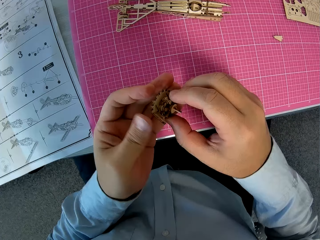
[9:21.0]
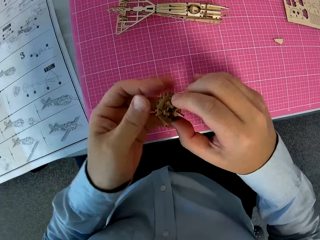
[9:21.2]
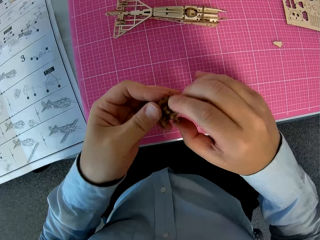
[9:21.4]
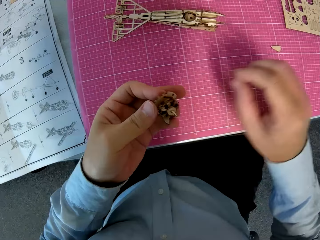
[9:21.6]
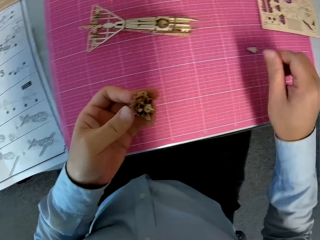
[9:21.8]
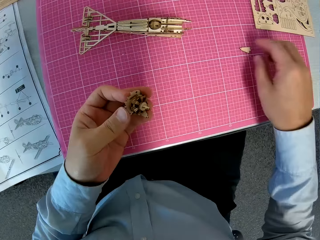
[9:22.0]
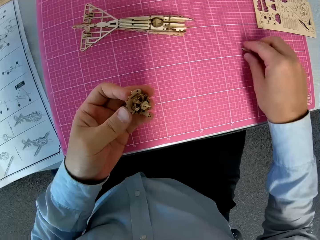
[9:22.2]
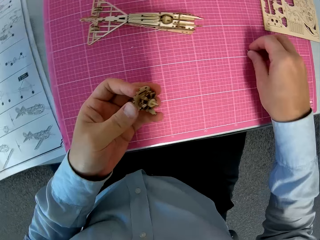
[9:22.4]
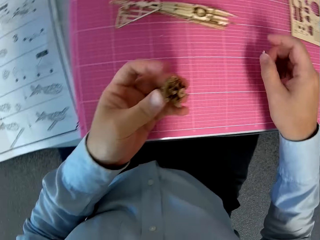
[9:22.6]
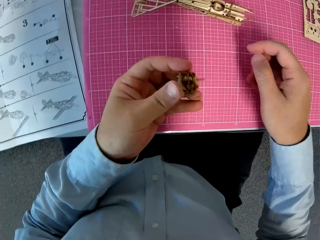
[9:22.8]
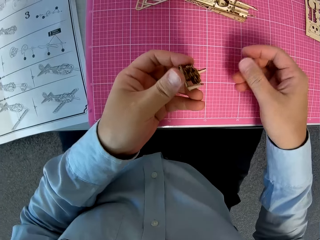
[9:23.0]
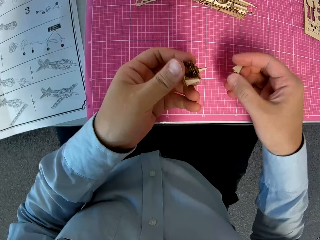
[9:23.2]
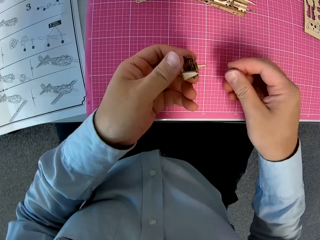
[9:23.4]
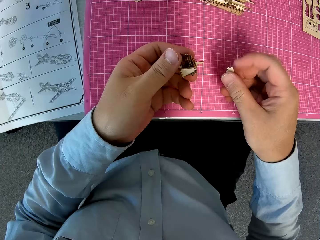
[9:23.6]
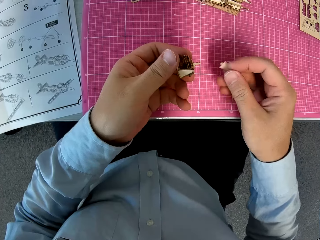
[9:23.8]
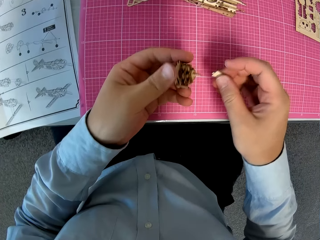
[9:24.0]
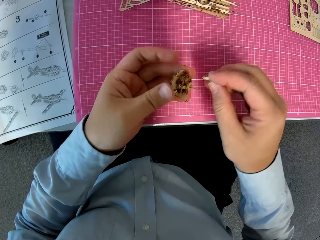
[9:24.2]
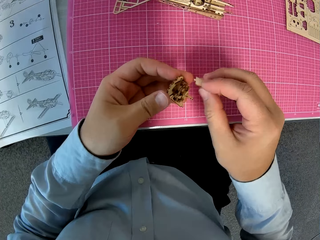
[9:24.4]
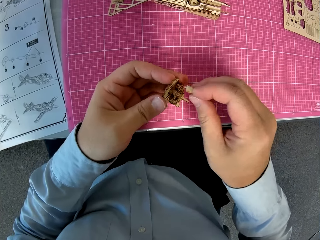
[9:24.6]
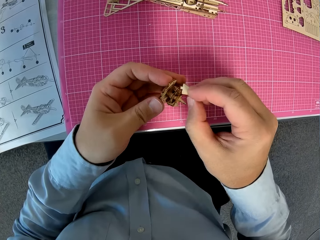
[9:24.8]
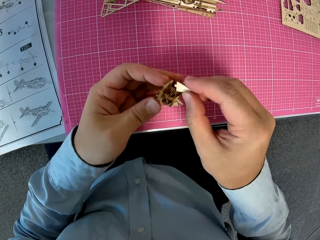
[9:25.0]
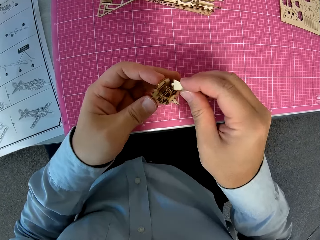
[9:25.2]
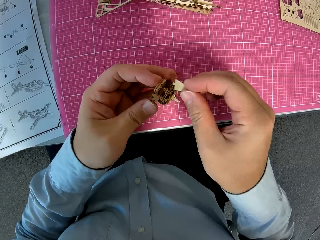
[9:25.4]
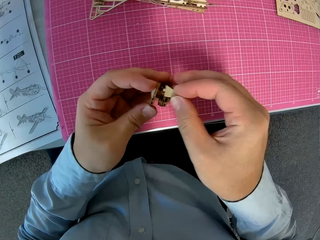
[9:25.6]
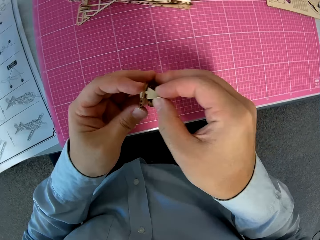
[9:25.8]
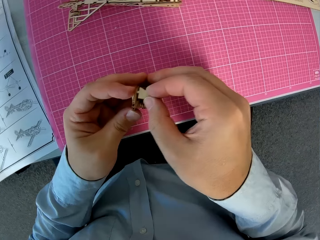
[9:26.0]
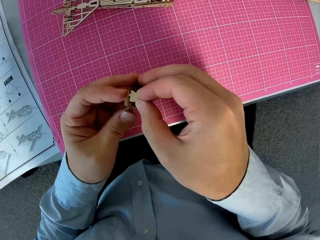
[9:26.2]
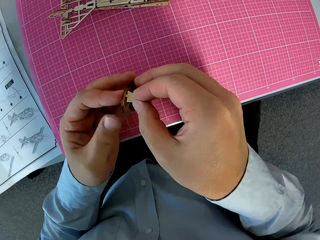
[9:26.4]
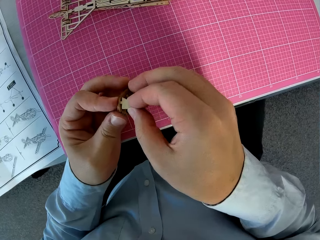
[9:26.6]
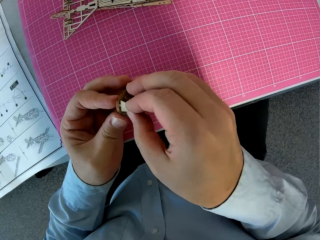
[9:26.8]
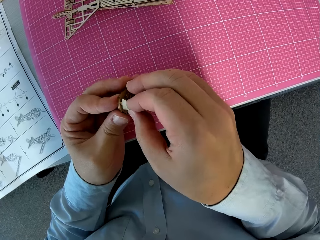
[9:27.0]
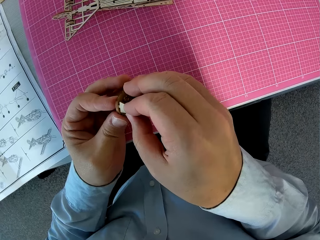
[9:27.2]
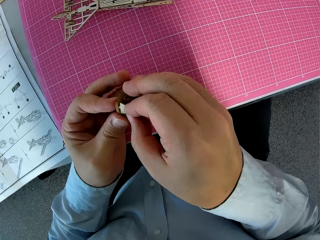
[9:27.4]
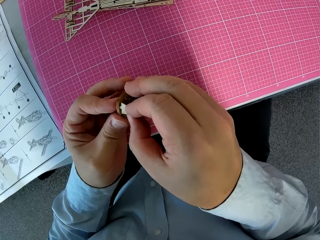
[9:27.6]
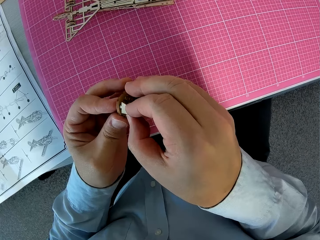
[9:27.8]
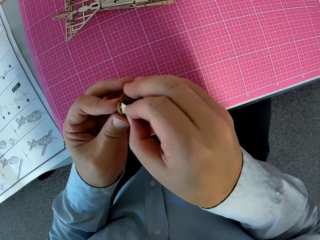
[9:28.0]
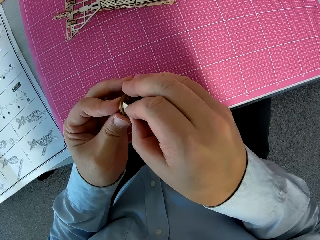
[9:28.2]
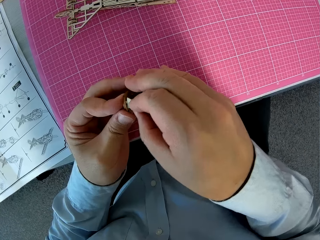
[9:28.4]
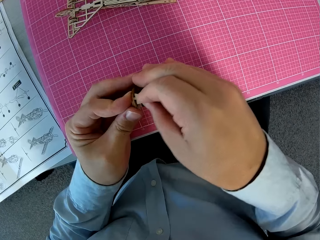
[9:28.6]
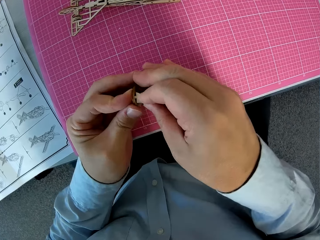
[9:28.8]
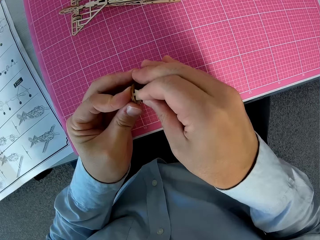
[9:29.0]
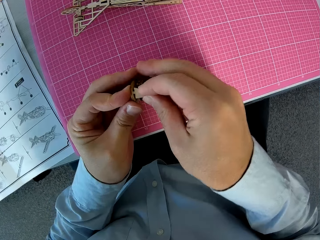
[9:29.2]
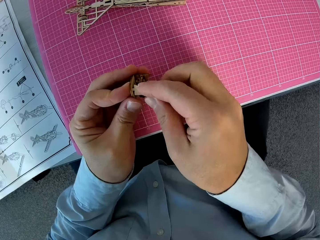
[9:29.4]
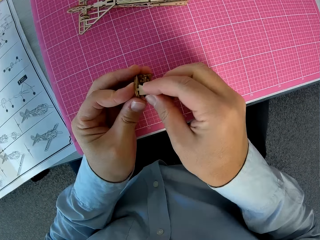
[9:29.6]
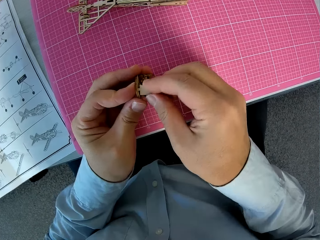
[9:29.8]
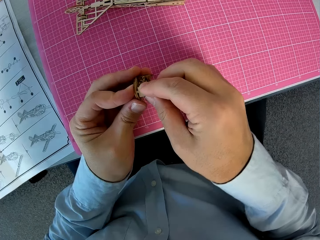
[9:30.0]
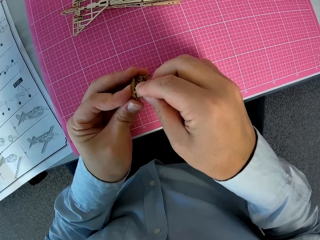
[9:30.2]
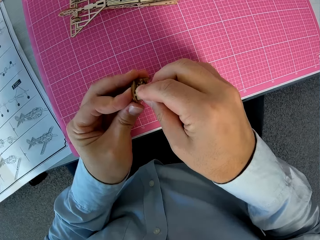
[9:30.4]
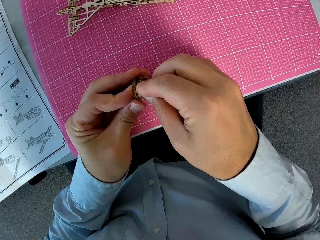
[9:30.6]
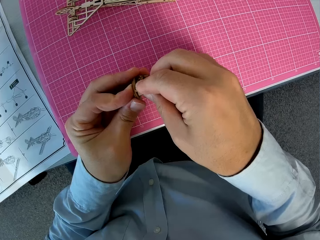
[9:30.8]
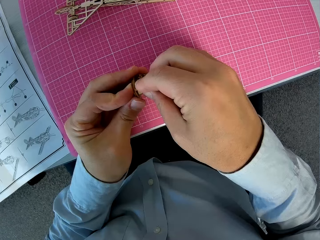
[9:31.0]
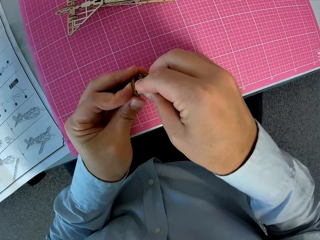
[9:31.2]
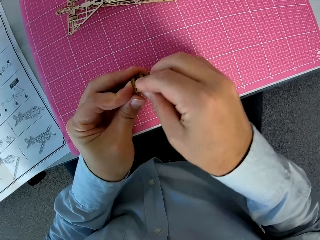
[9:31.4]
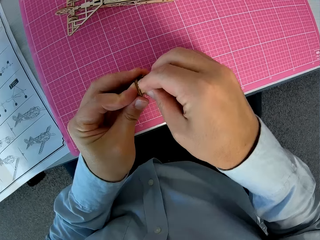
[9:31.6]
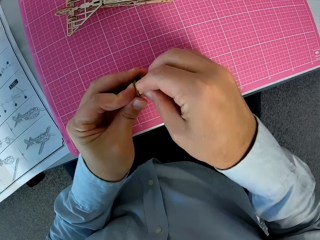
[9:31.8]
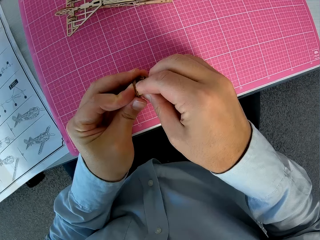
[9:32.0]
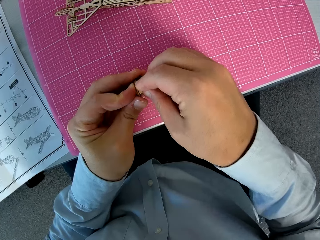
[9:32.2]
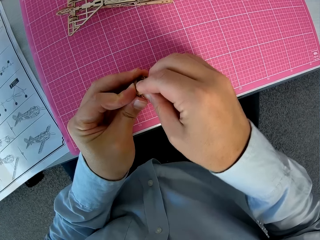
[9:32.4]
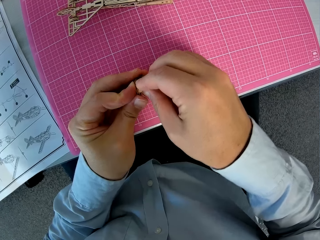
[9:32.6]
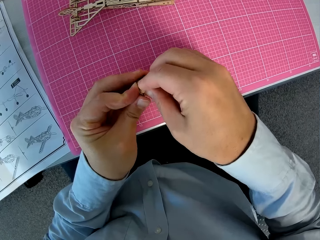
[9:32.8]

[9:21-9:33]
The camera wearer picks up a wooden piece from a cutting sheet. They take an airplane model on the table. They attach the wooden piece to the attached wooden pieces. They connect the airplane model.

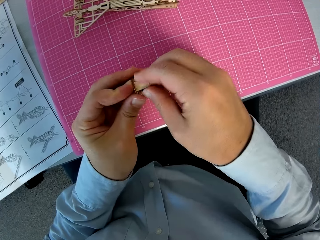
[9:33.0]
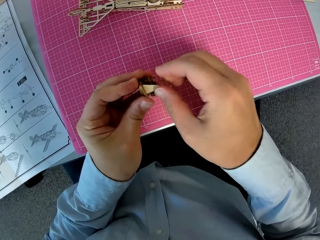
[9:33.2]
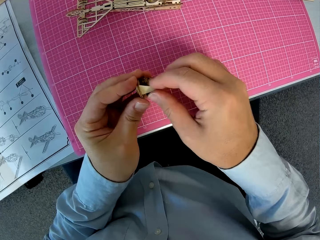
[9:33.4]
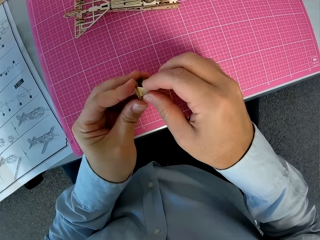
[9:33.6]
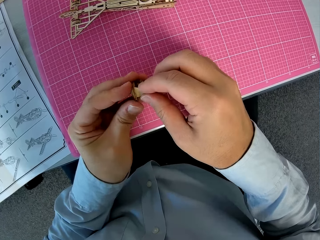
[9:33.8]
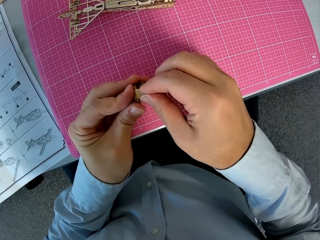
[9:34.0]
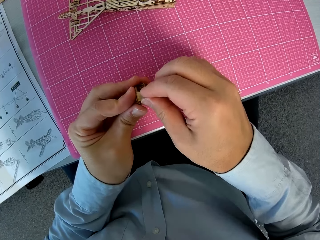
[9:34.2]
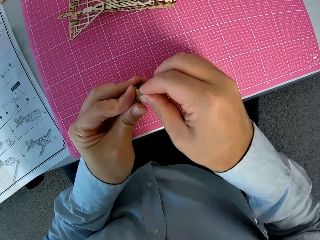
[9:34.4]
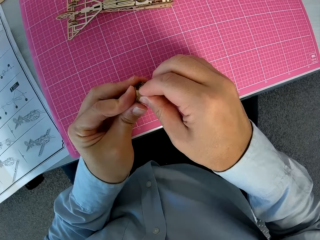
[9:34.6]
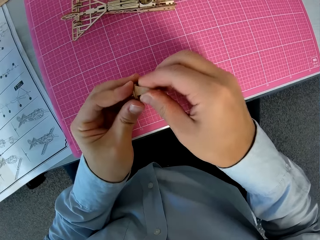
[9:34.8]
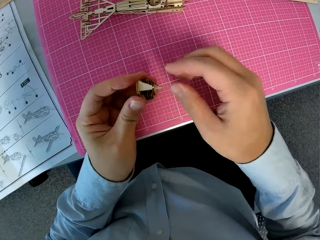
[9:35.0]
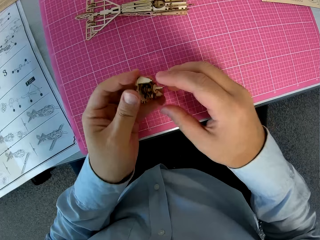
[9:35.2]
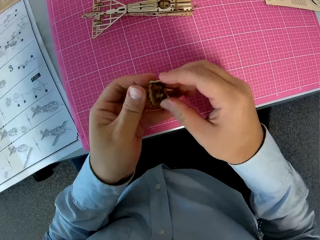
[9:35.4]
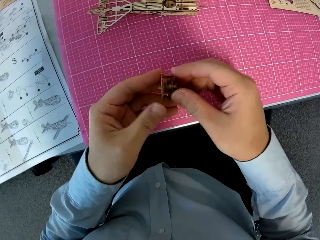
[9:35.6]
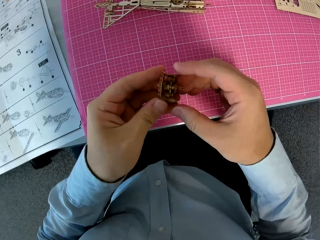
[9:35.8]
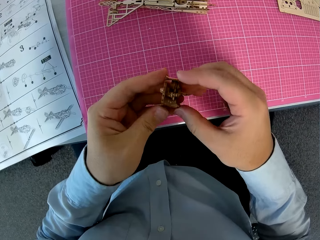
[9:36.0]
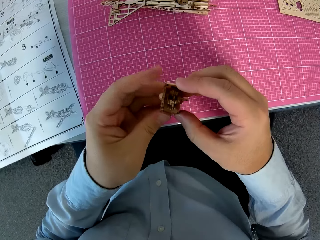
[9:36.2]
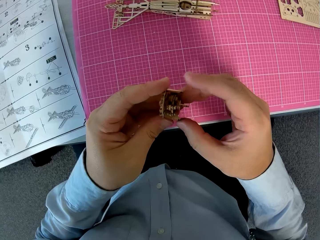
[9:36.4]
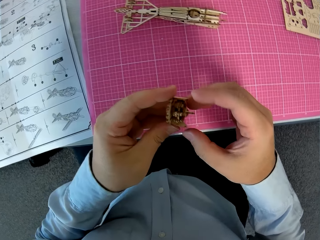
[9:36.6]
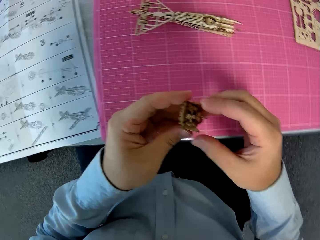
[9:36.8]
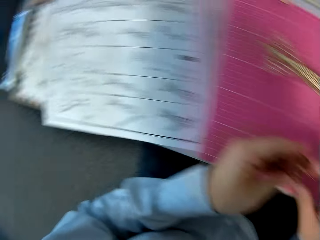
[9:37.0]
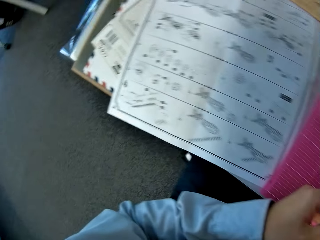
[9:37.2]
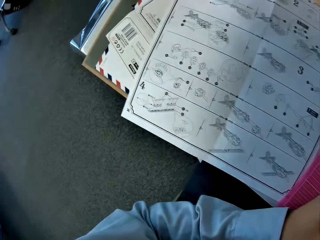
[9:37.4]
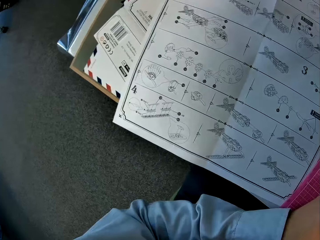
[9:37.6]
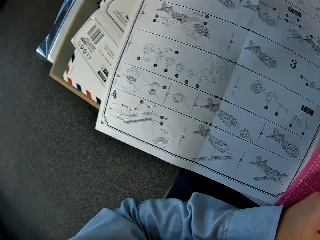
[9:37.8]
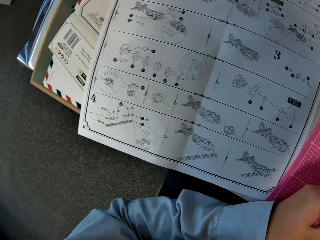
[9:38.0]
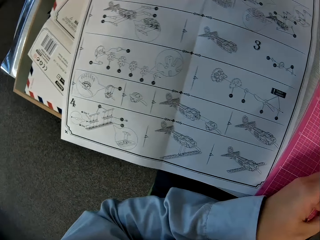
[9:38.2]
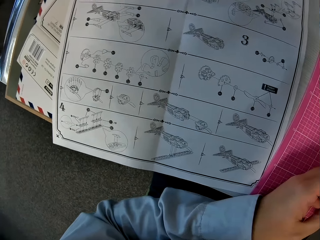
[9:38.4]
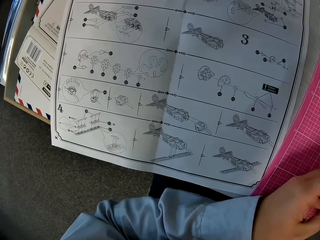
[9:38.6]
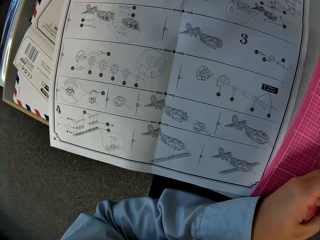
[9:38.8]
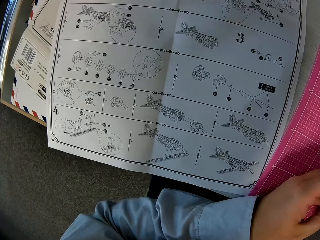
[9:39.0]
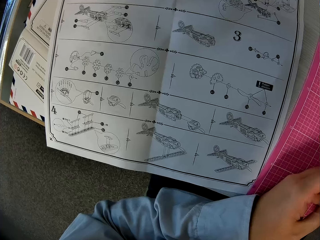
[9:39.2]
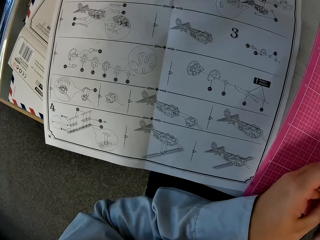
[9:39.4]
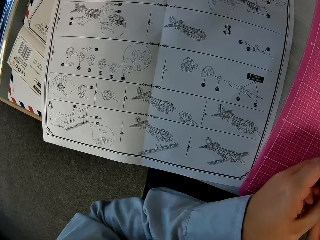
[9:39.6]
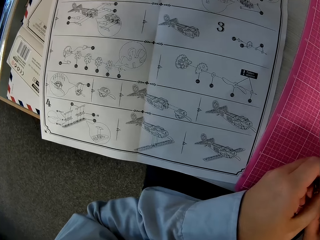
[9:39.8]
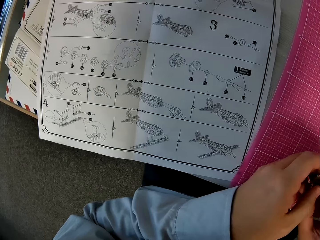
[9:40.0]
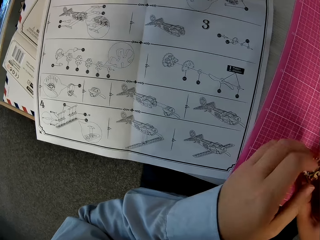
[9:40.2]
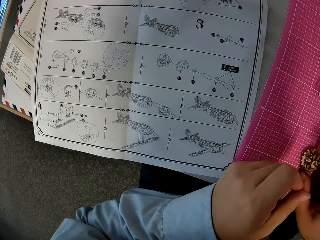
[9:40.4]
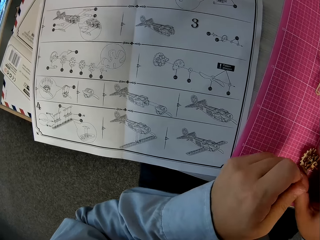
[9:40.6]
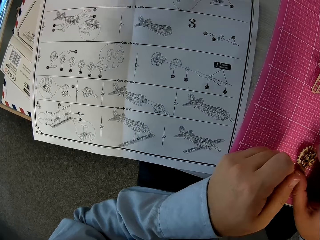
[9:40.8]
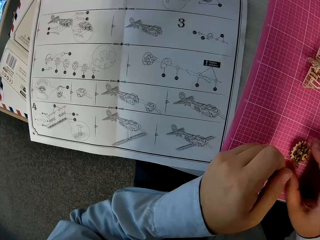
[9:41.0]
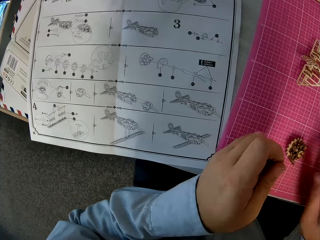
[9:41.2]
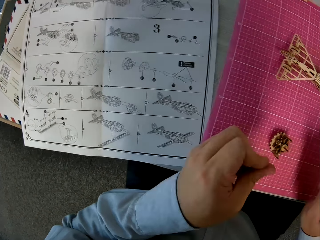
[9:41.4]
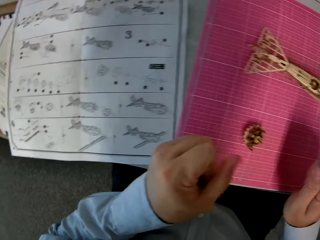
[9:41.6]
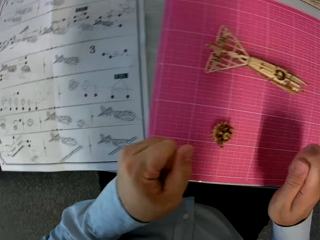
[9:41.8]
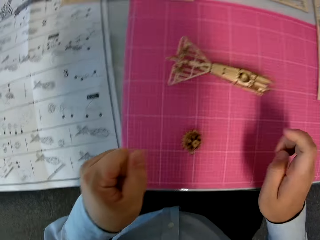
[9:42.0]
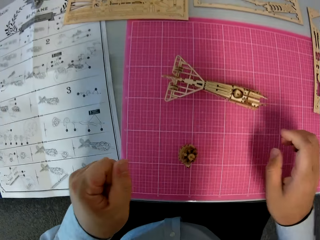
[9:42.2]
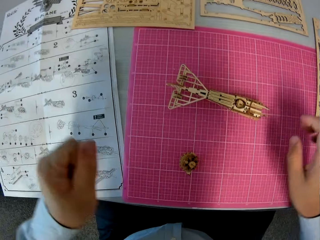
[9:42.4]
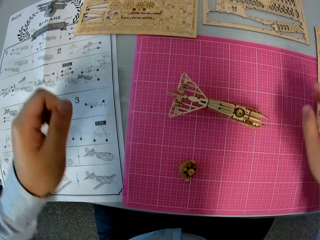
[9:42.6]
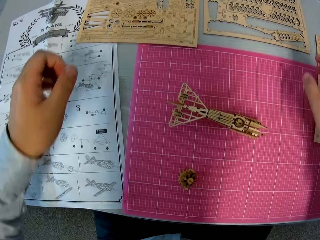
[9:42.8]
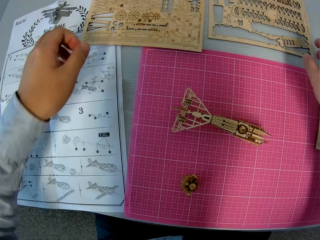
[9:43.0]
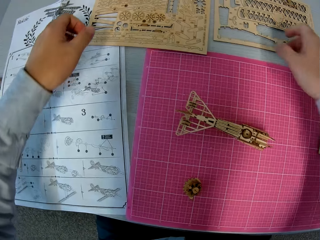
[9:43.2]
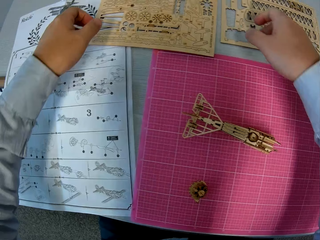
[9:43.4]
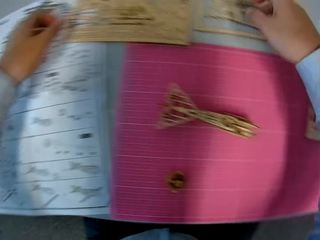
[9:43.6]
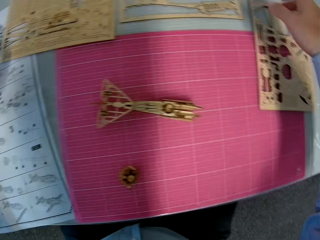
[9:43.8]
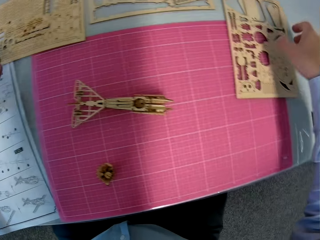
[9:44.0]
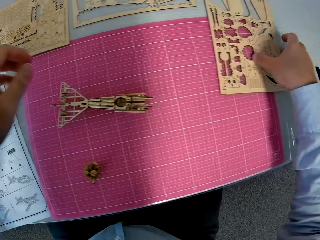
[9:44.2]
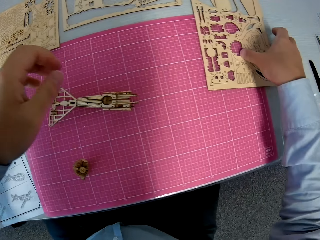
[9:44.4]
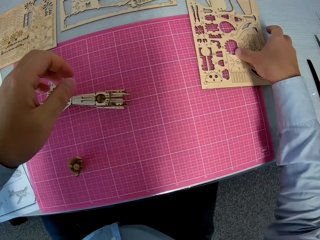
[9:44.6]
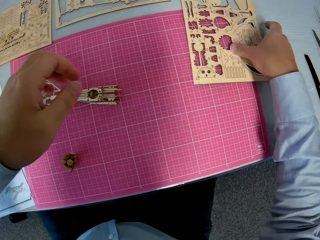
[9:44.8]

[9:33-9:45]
The camera wearer glances at the instruction manual on the table. They place the attached wooden pieces on the cutting sheet.
